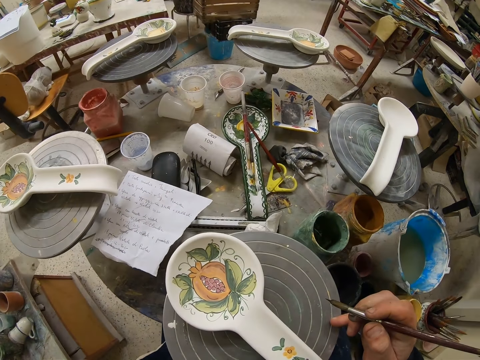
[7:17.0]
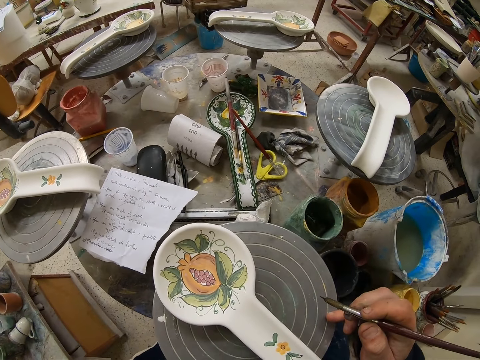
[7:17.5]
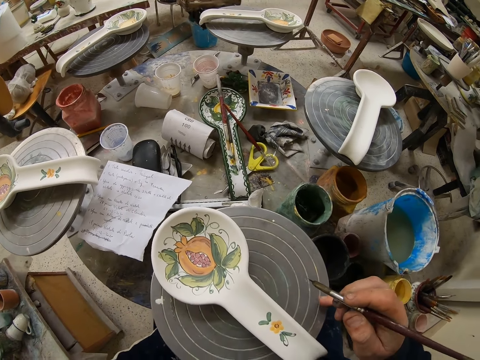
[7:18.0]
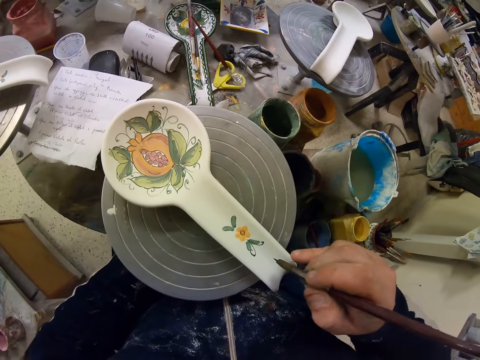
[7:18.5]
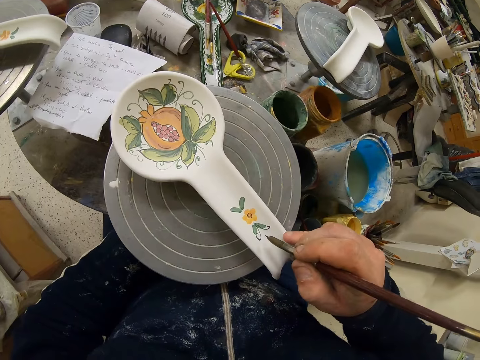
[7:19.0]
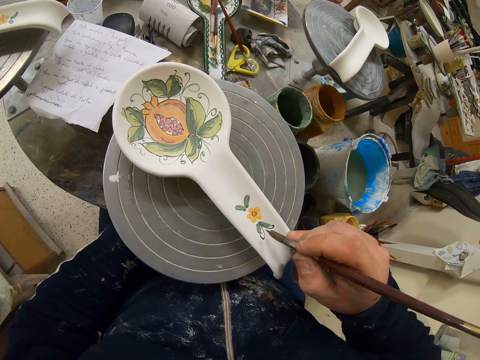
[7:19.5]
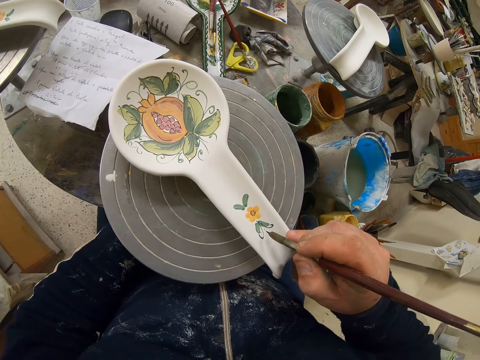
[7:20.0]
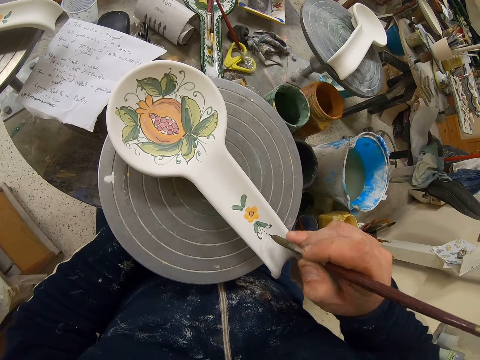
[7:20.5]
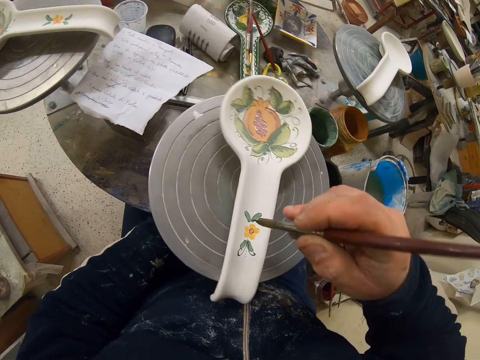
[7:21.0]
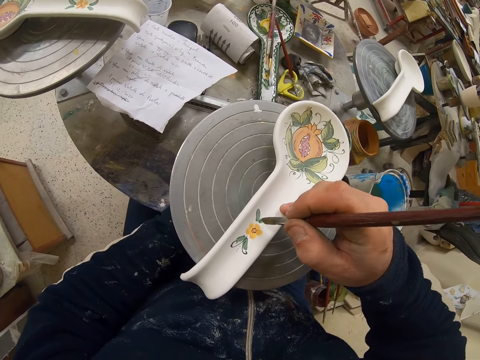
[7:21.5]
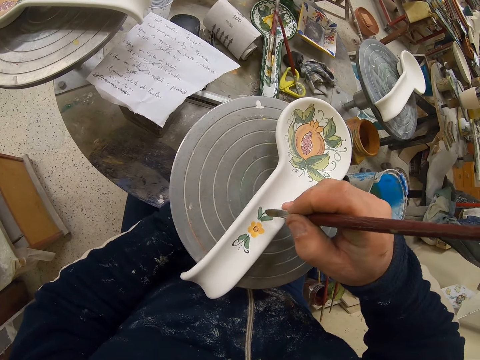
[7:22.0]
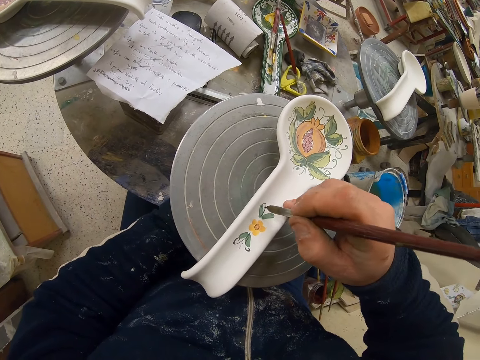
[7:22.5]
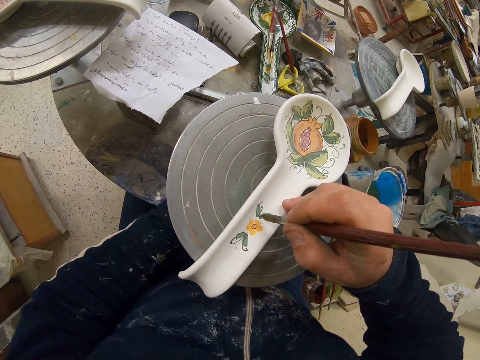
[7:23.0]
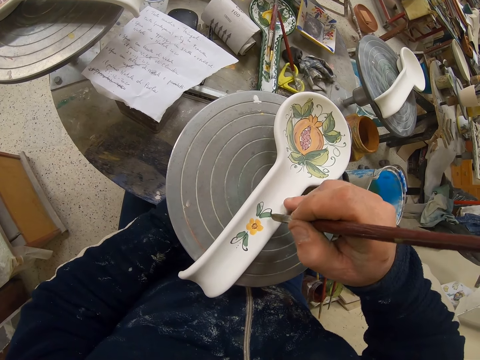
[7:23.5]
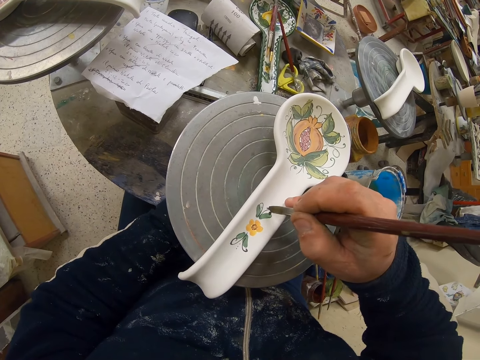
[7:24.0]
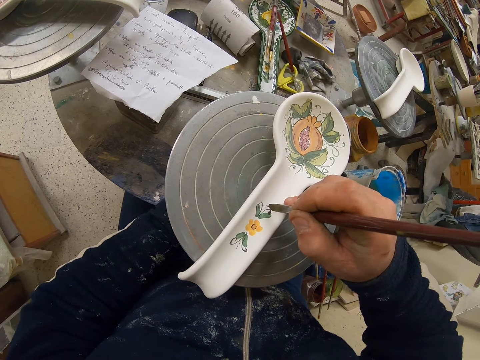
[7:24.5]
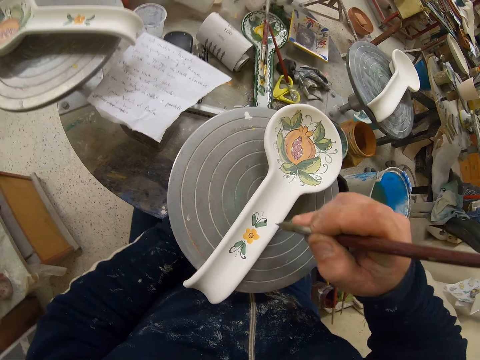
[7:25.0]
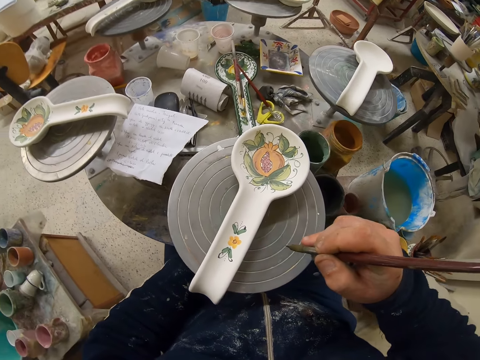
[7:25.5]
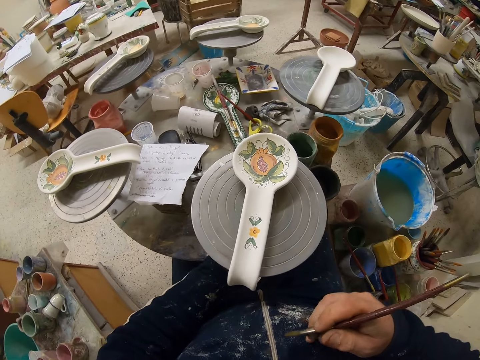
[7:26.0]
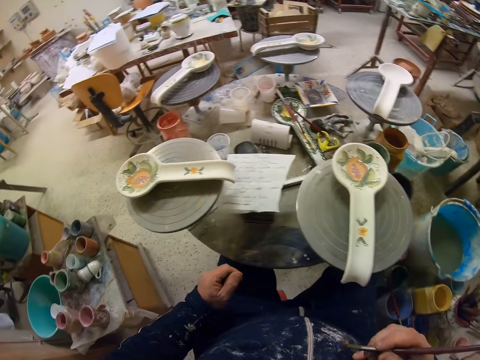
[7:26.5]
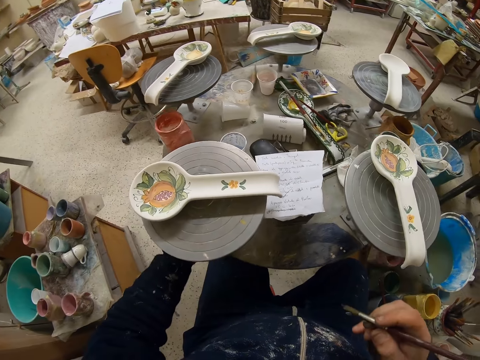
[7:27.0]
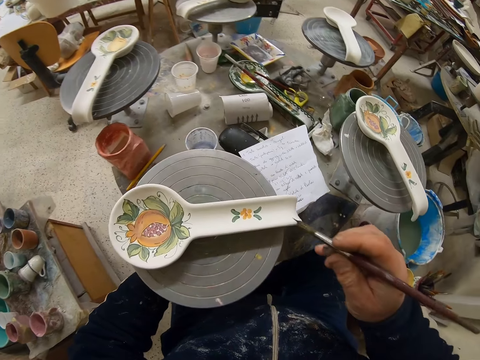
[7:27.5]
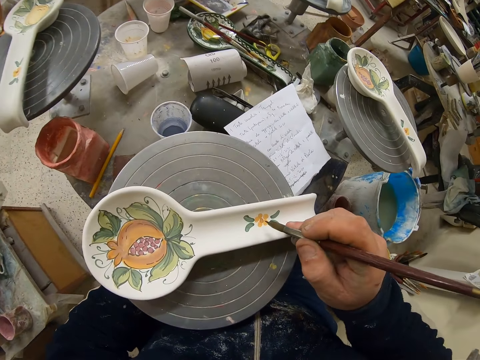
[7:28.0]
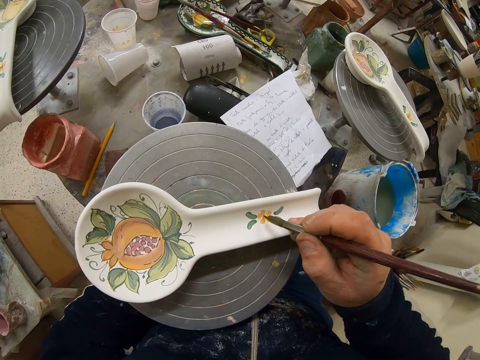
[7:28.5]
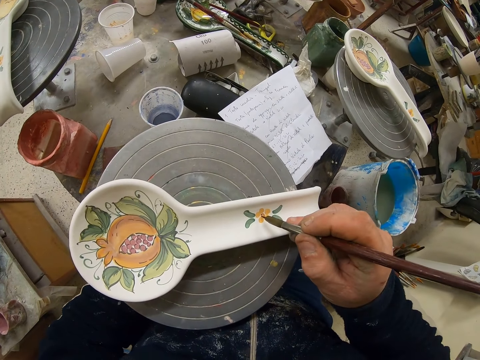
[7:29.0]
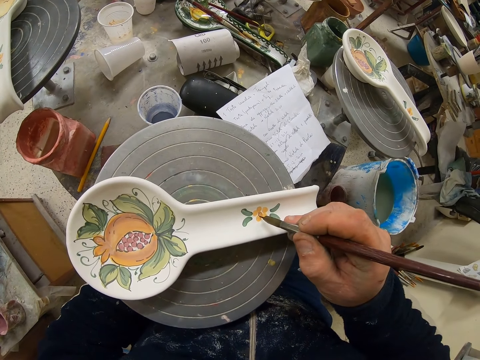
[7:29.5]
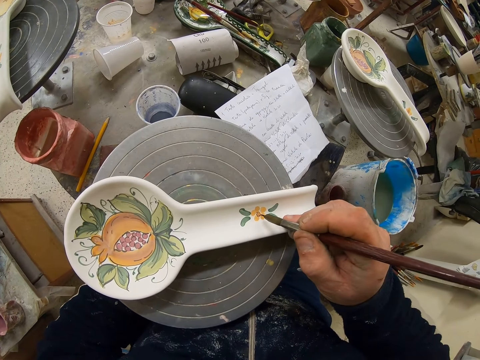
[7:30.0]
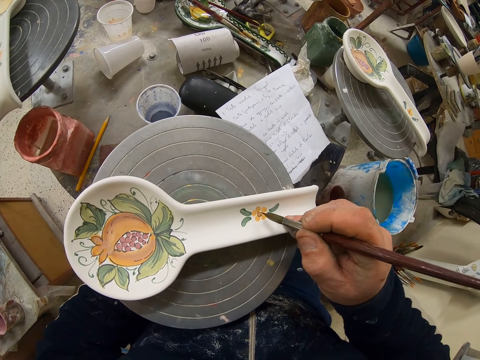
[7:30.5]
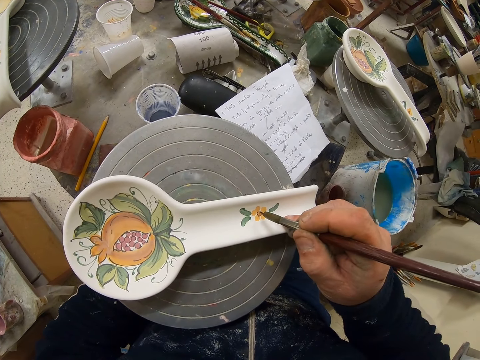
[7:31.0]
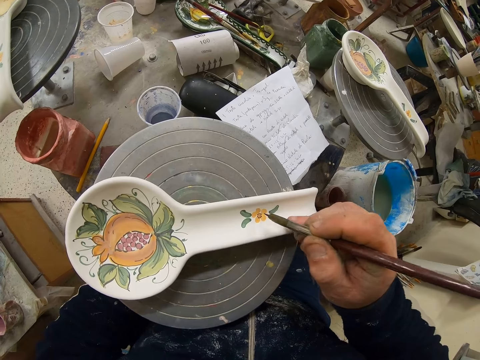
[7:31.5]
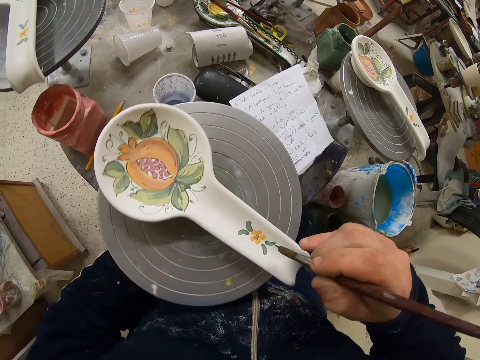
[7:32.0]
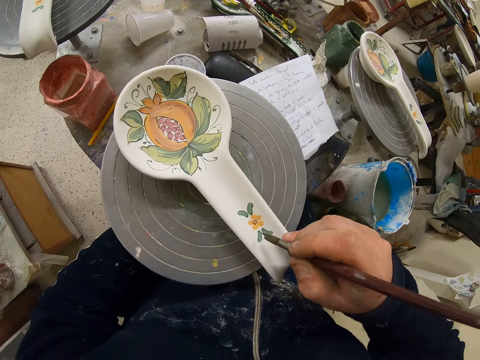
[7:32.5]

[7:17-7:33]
The camera wearer turns the table. They decorate the plate with the paint brush.

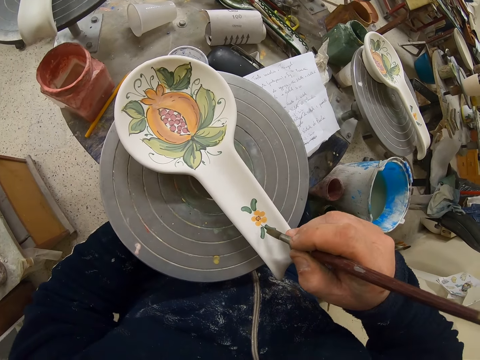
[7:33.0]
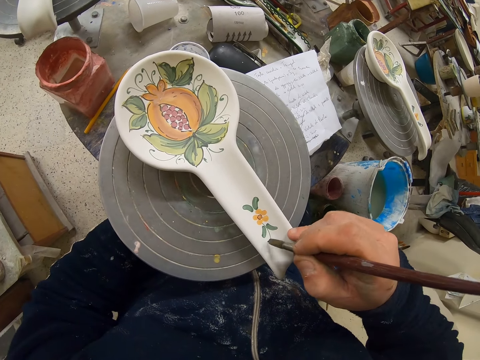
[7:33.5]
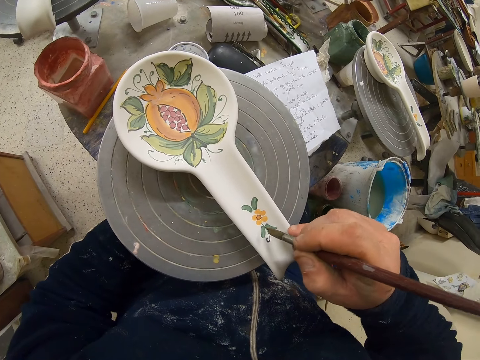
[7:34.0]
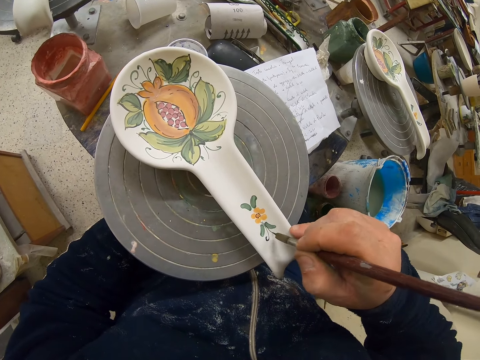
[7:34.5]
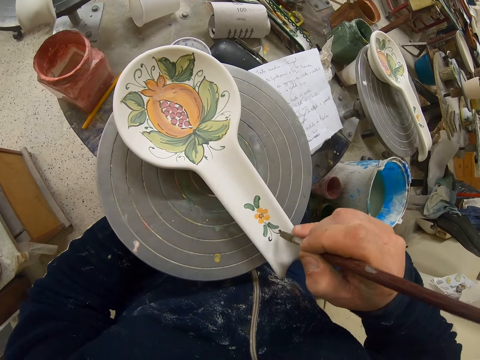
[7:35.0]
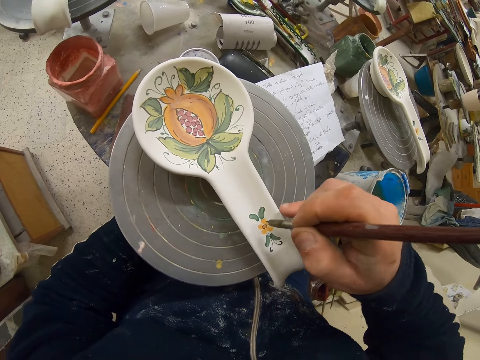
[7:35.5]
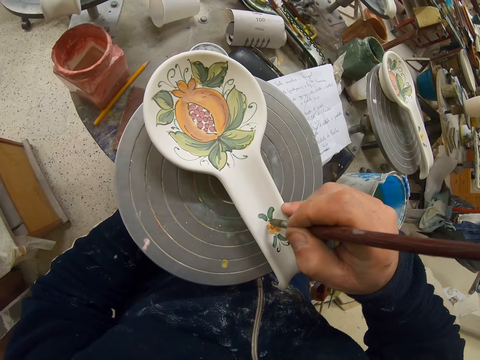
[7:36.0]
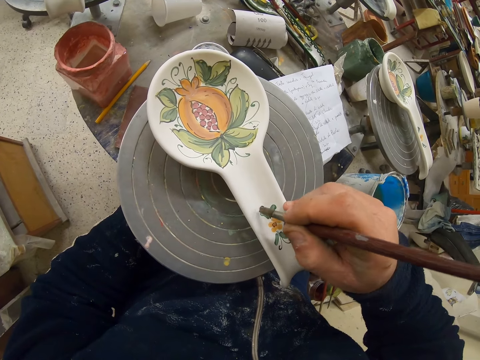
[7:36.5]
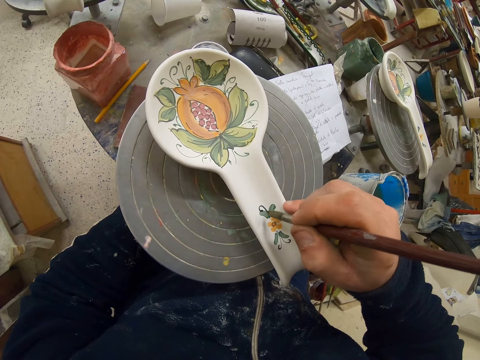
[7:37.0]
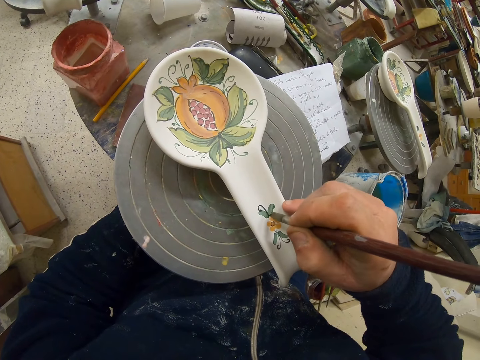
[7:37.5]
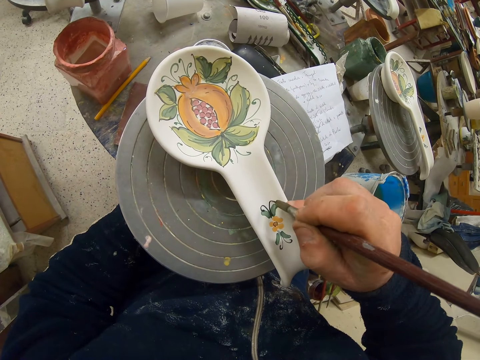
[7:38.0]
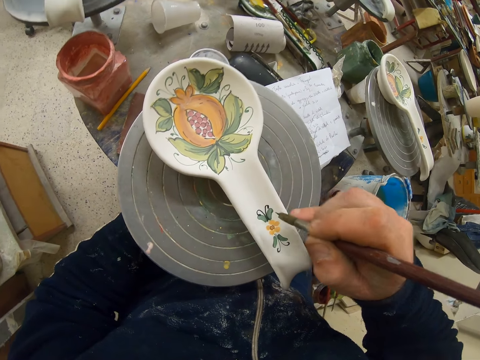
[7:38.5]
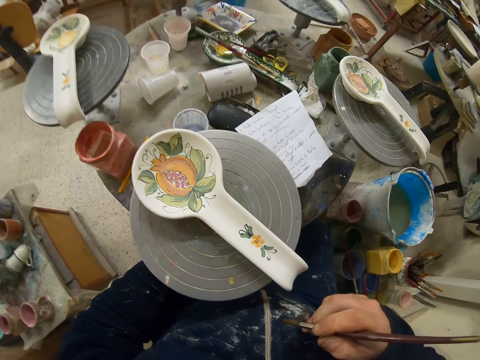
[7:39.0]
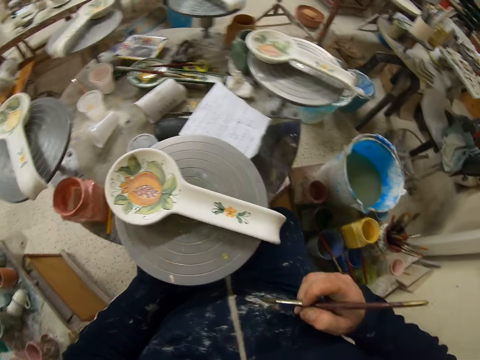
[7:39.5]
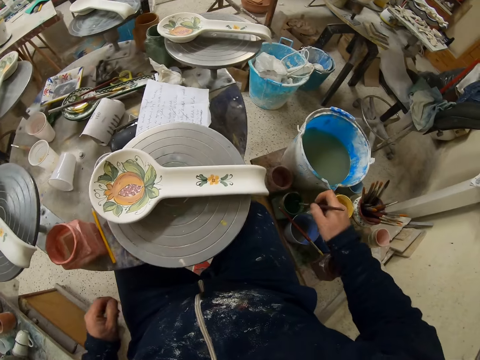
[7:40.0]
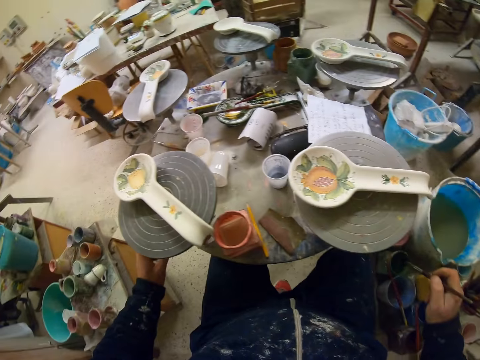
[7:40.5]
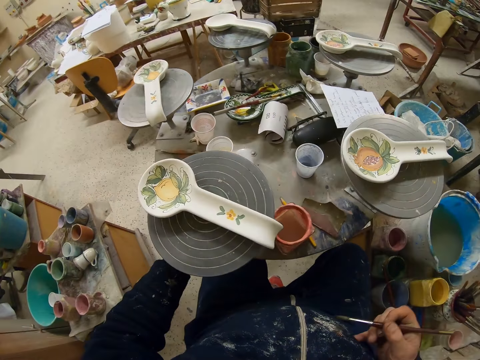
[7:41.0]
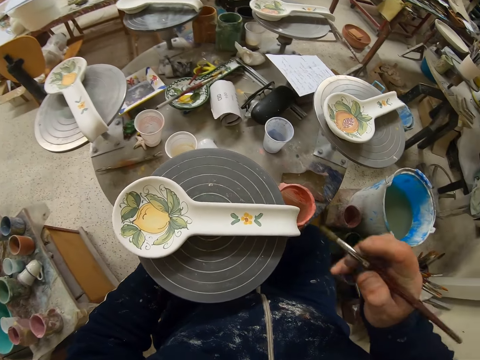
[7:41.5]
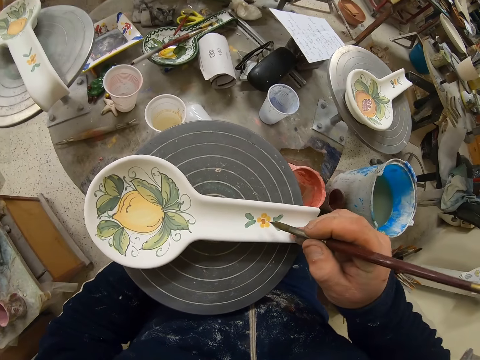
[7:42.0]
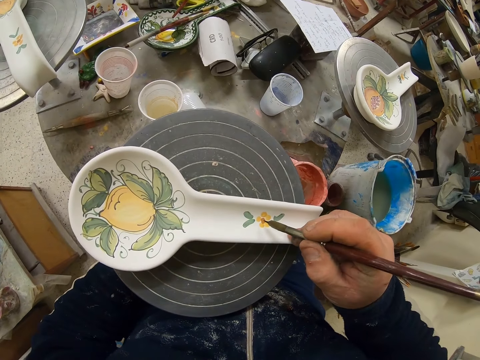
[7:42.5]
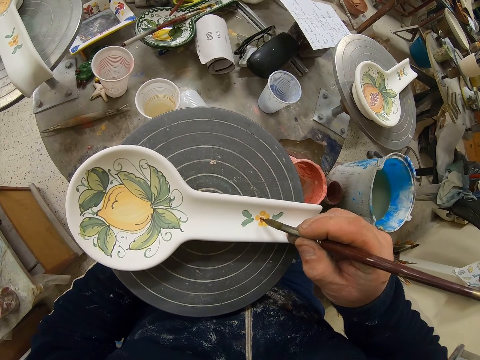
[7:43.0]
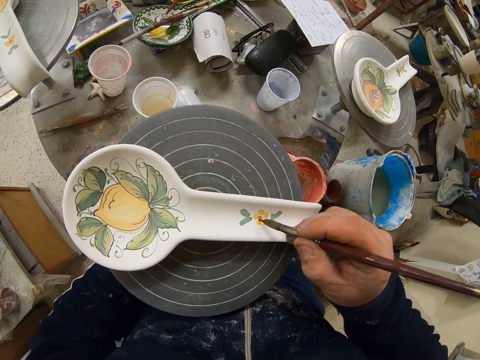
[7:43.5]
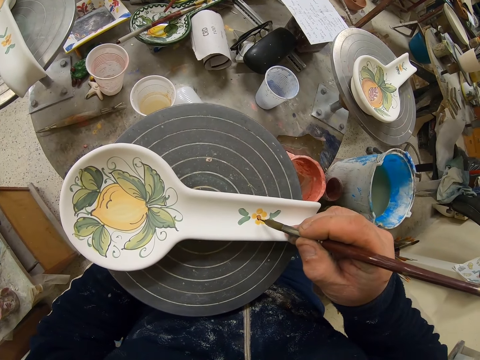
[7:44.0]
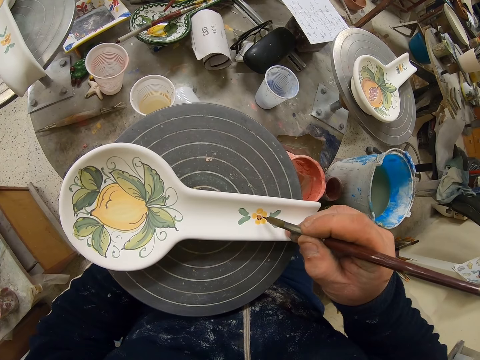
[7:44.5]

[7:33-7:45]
The camera wearer turns the table. They dip the paint brush on the paint can. They decorate the plate with the paint brush. They paint the spoon.
